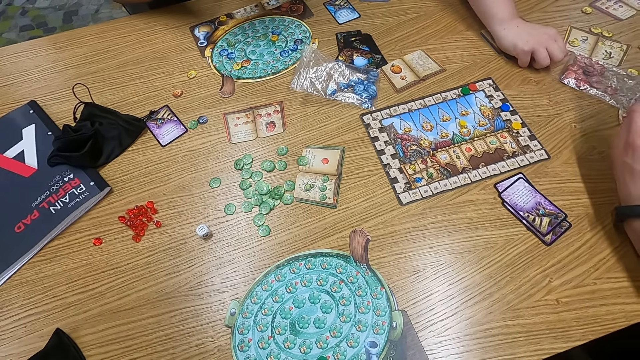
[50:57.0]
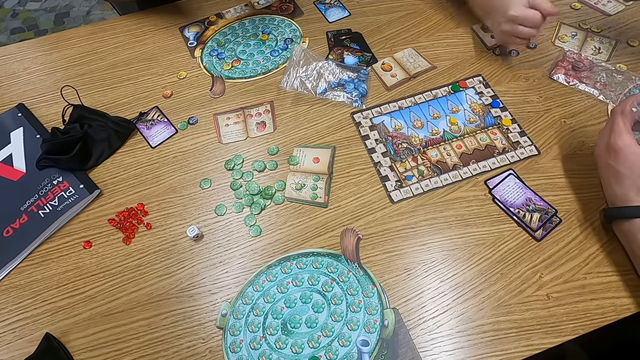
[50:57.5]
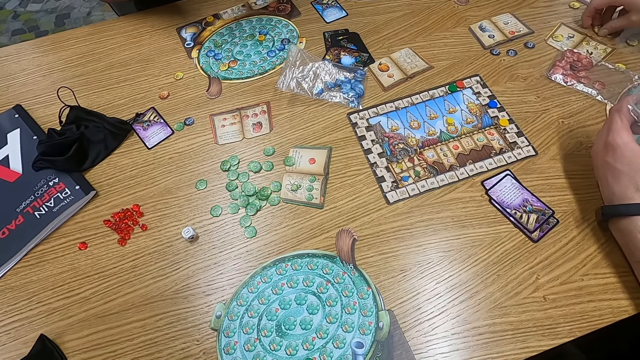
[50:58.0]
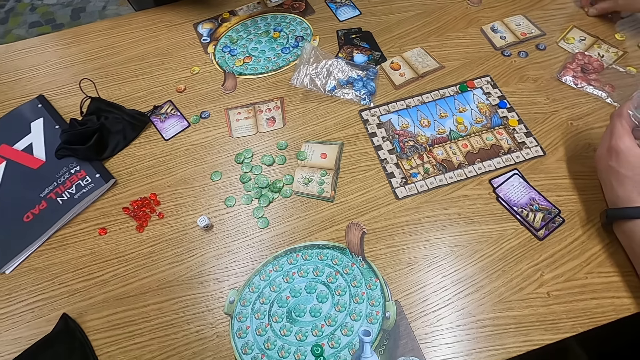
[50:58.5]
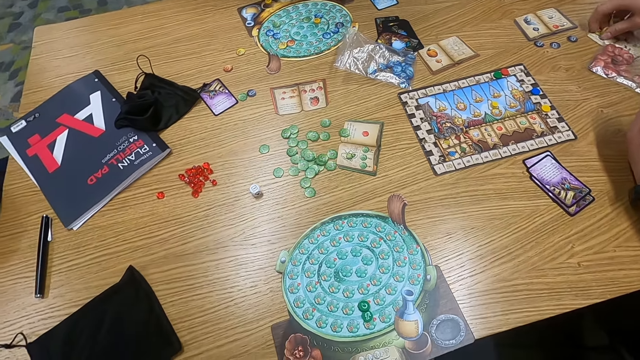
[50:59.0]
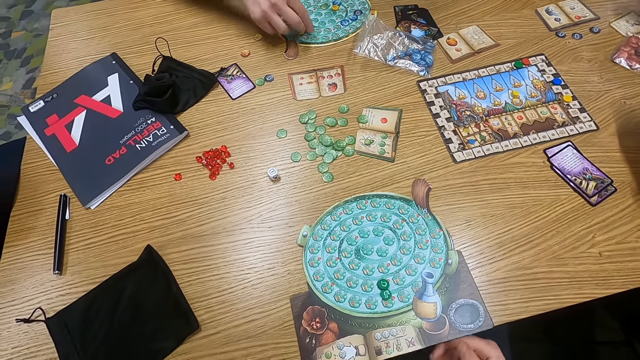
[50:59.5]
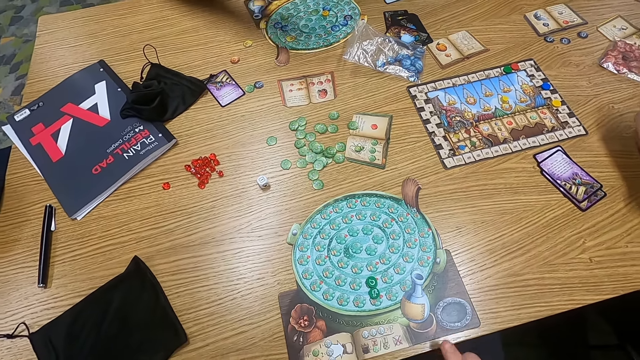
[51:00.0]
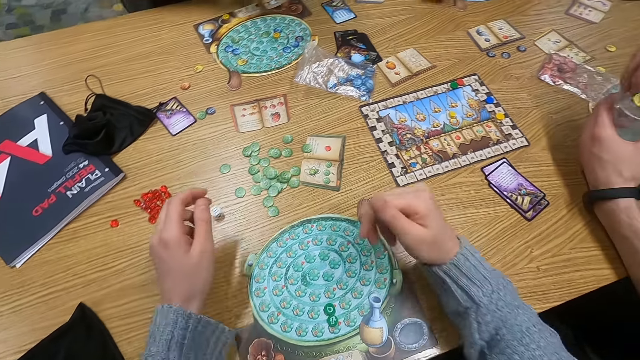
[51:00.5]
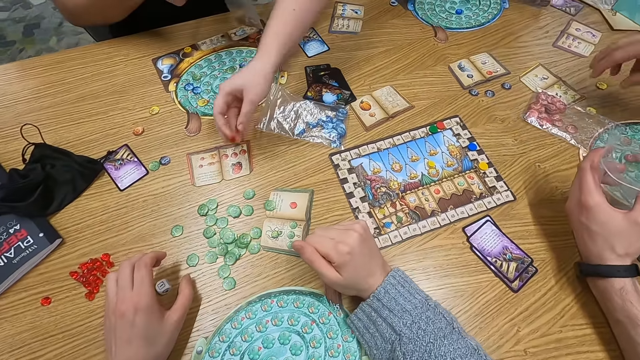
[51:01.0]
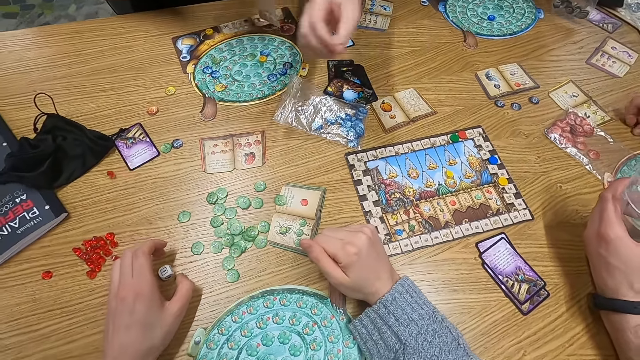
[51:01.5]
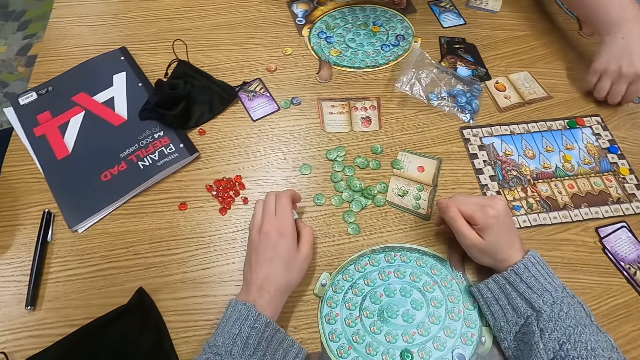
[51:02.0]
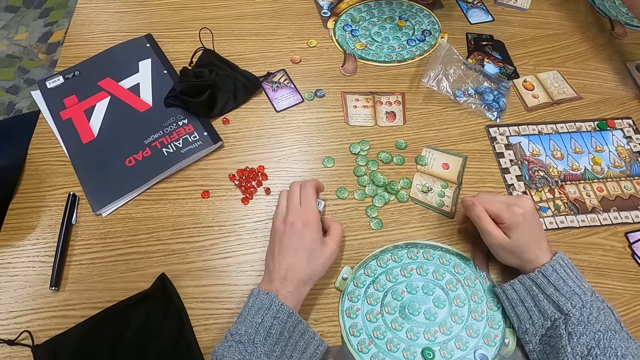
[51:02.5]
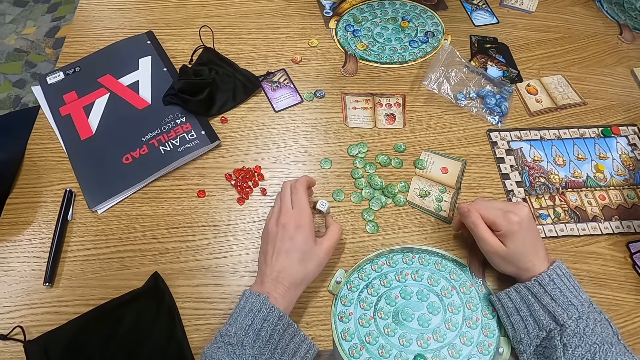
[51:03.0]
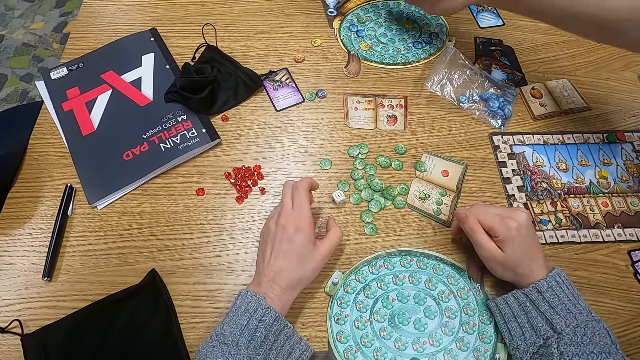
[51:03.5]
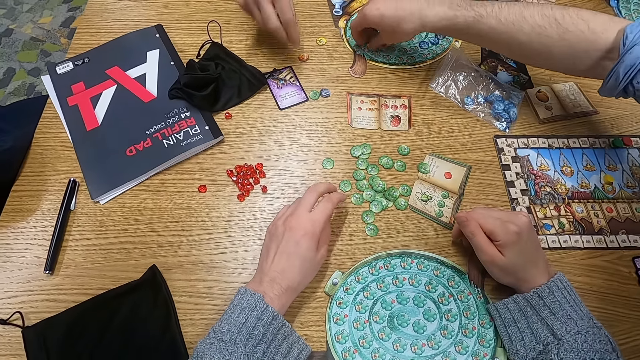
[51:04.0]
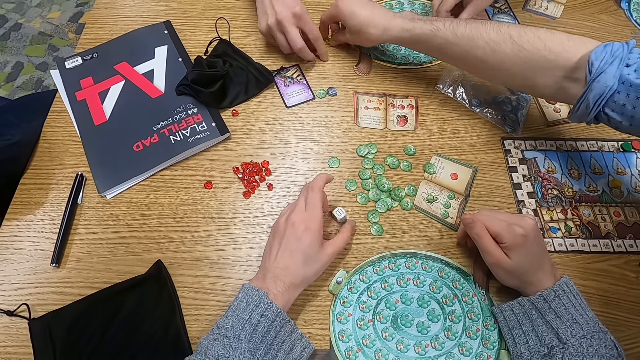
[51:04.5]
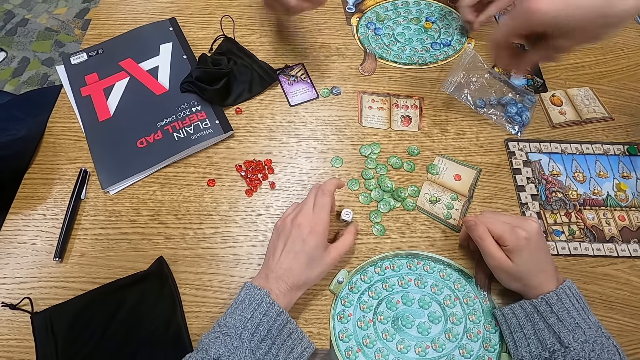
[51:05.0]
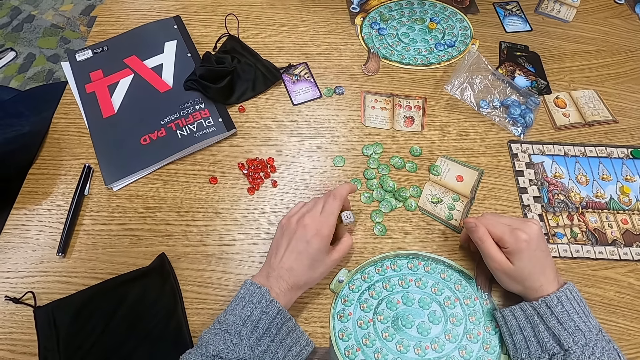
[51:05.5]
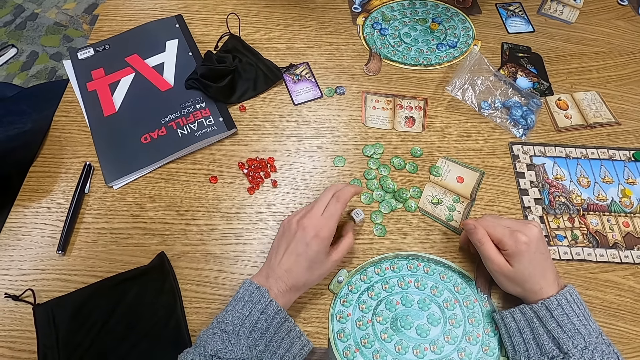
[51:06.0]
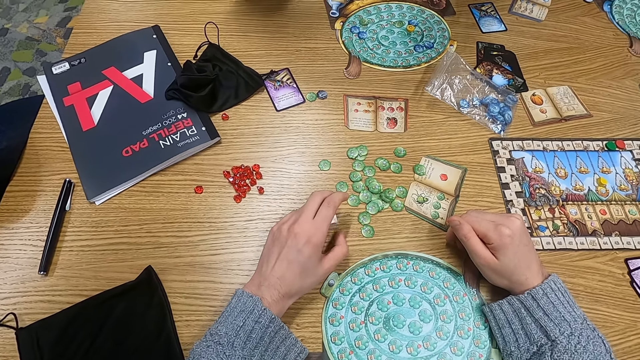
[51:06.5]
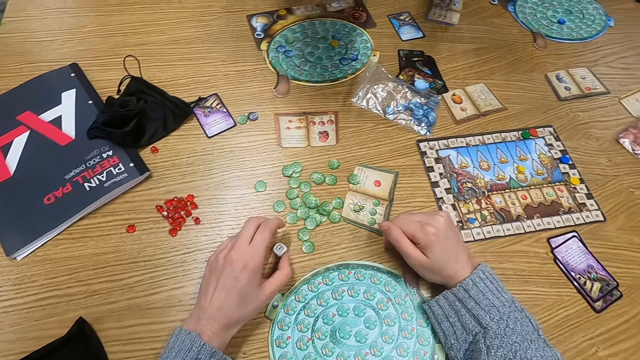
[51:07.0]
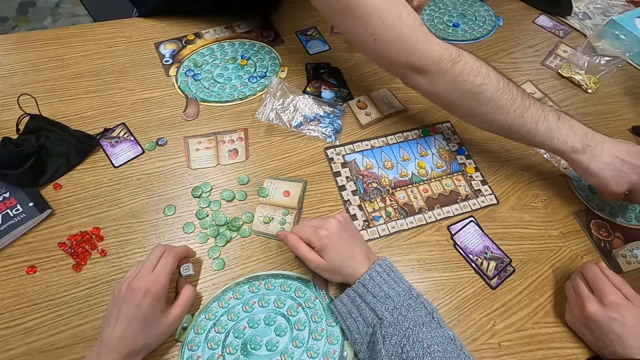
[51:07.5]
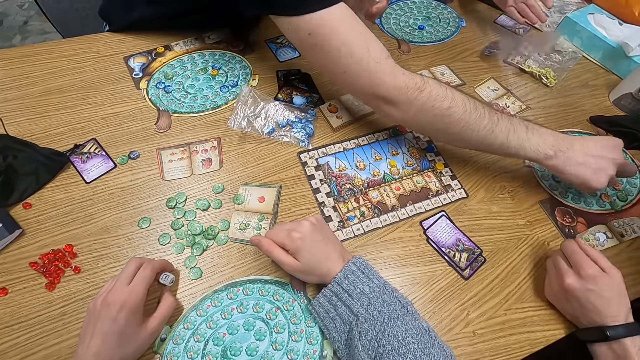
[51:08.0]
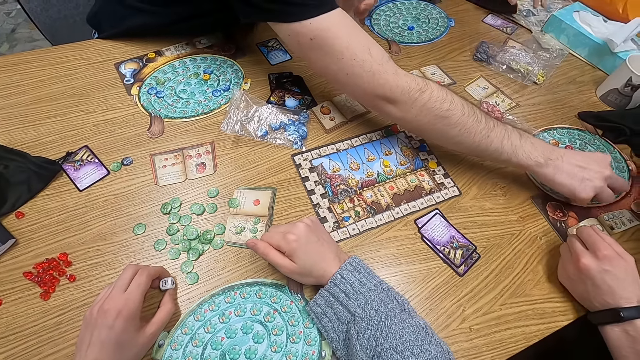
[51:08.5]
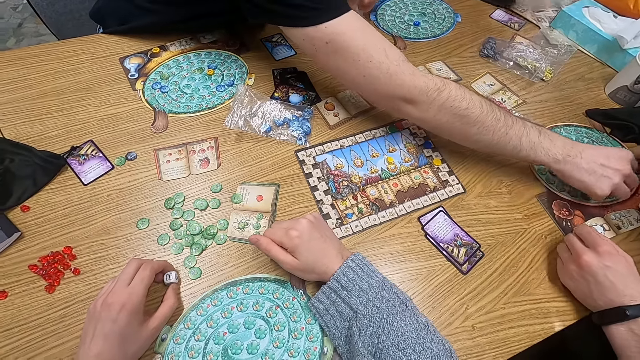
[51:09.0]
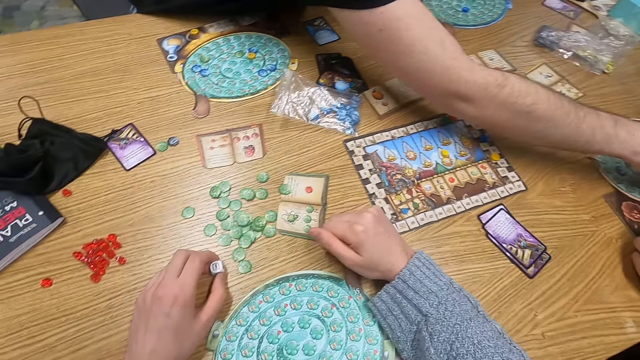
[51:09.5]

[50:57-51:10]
A man picks up dice. Another man picks something. A third man picks something. The camera wearer rotates a dice on the table. The first man throws down the dice. The first man picks up the dice. The third man picks something. The second man picks up the dice. The third man picks something.

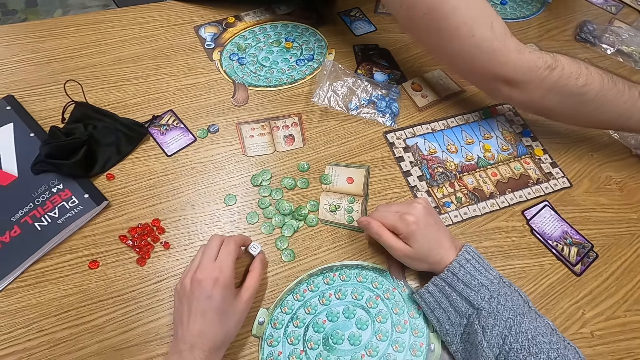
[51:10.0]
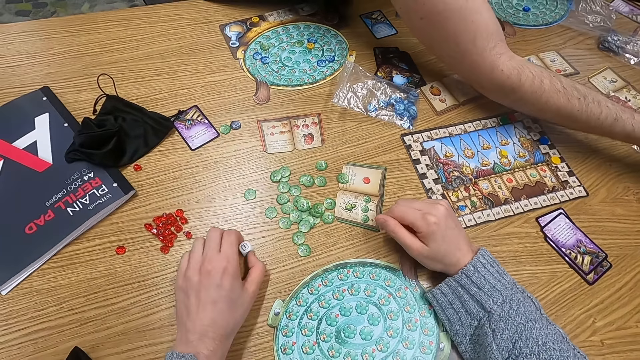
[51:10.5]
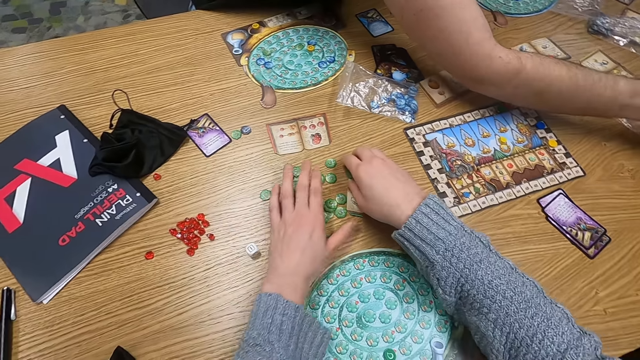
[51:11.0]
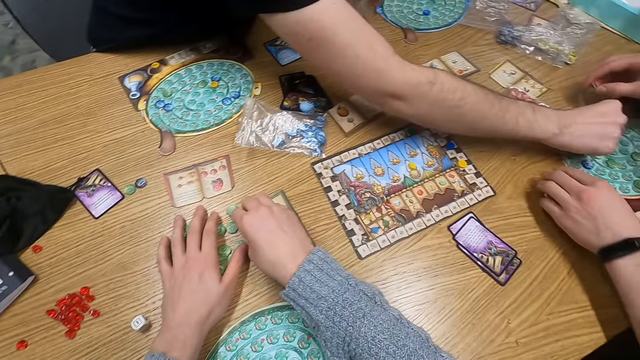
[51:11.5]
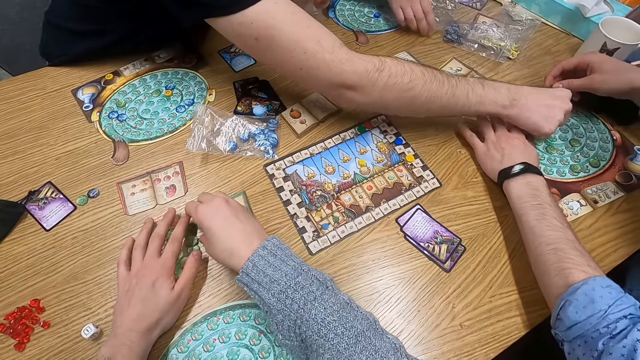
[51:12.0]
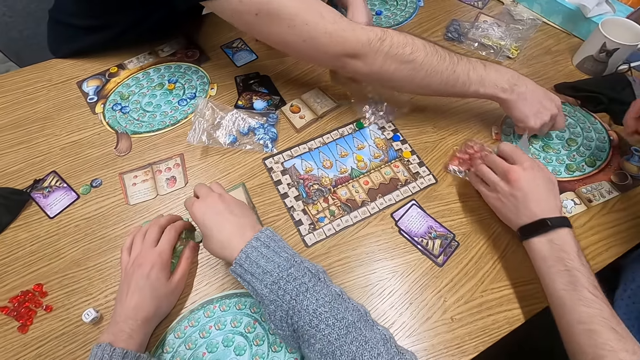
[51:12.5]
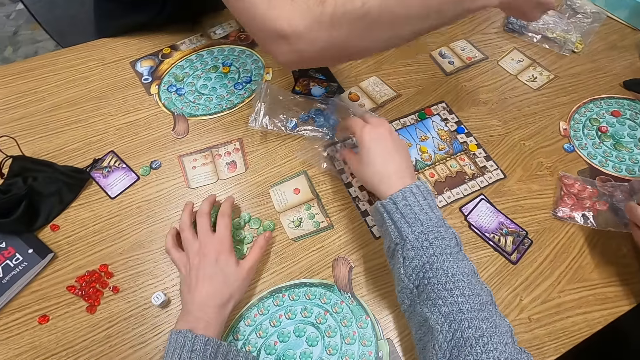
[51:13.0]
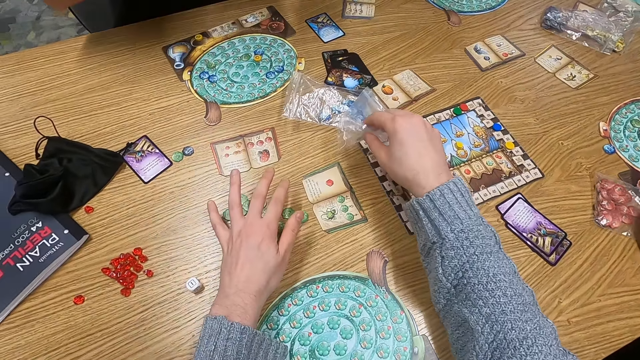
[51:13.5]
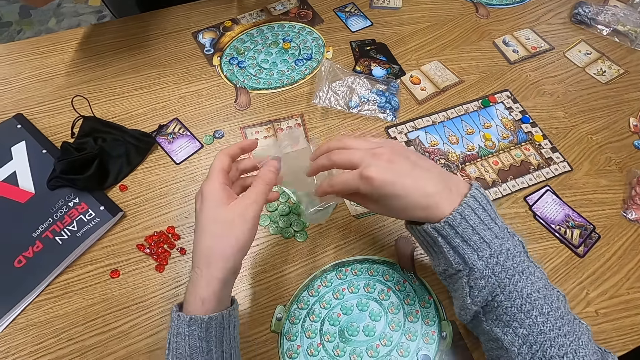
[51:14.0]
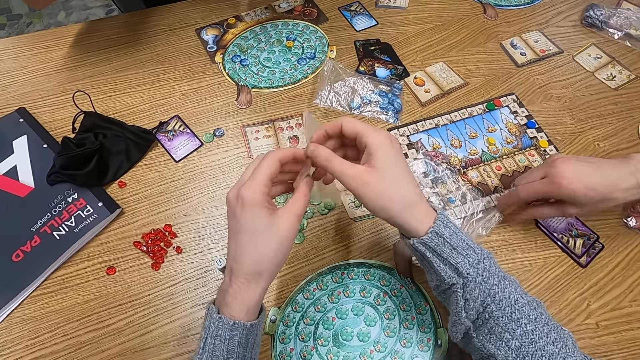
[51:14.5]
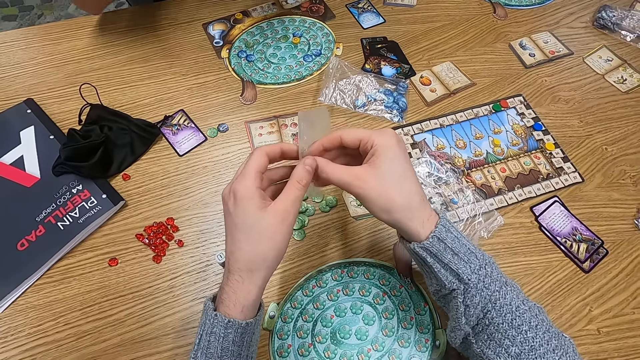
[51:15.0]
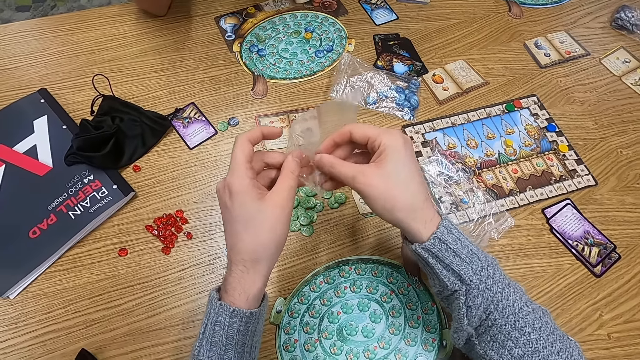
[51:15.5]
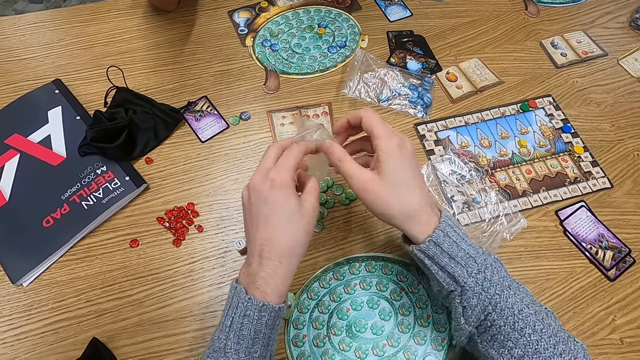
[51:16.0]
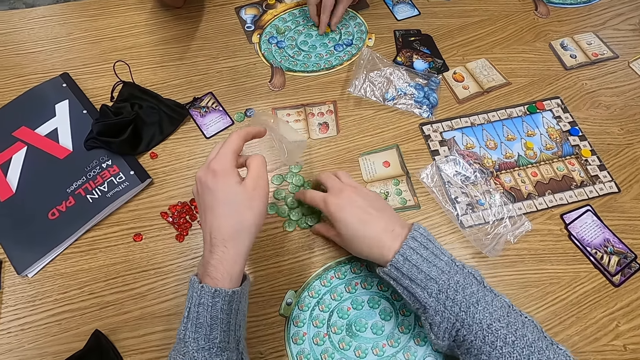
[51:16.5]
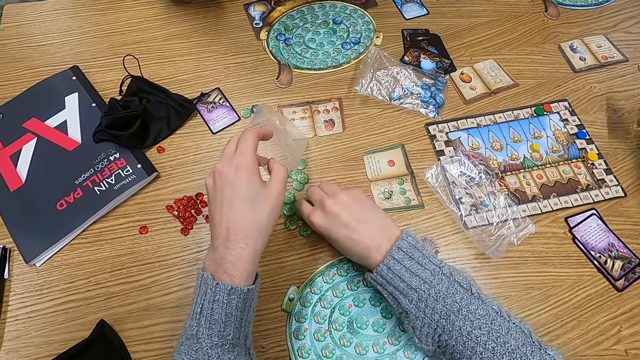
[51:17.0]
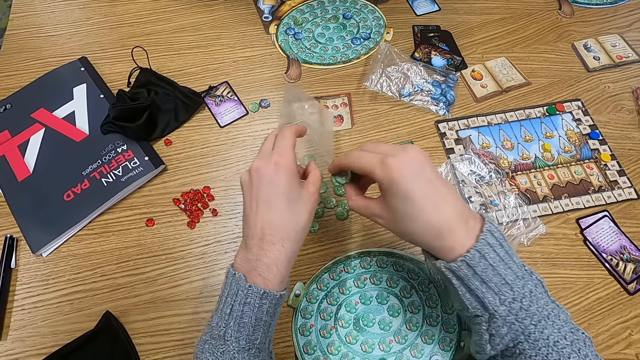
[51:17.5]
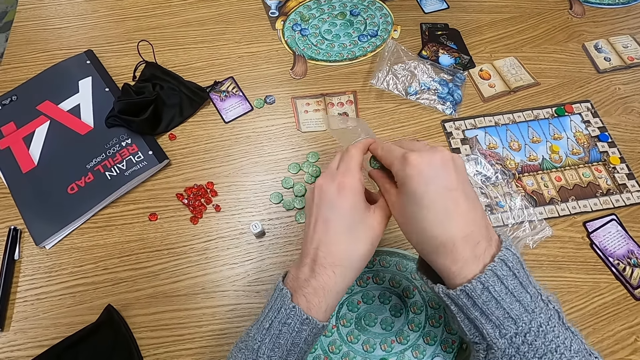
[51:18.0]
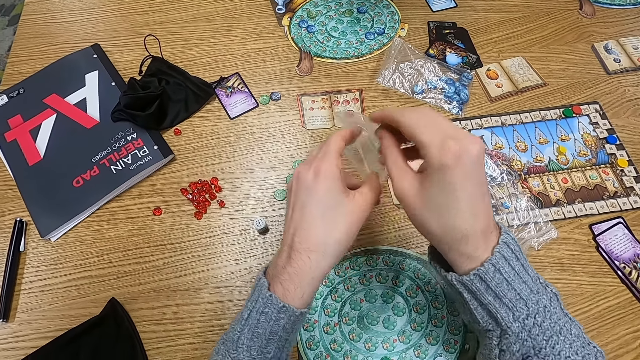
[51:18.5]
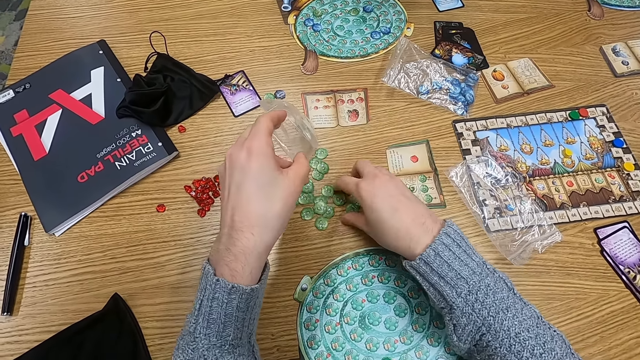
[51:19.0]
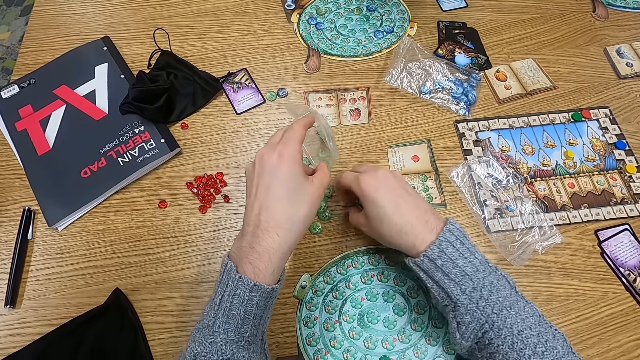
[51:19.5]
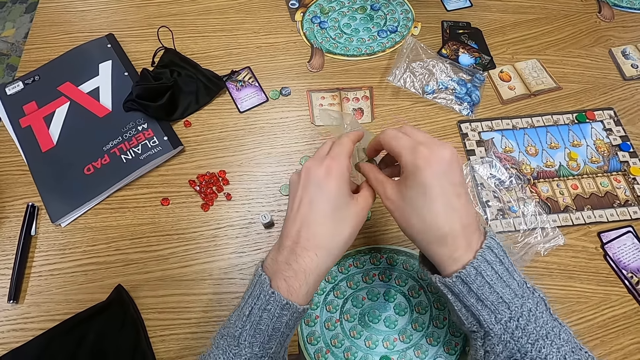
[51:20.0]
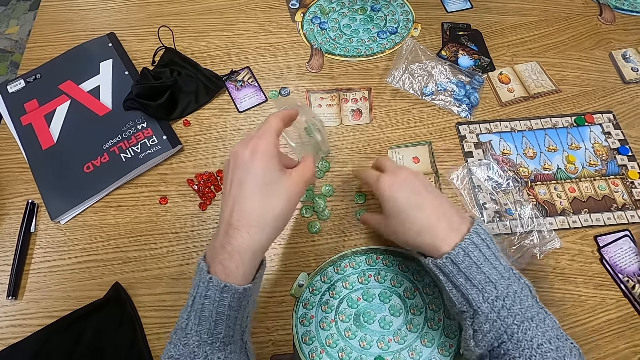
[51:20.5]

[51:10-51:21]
A man picks up dice. Another man picks something. The camera wearer picks up a paper. They hold the paper. The first man places down a paper. The camera wearer places down the dice in the paper. They pick something.
